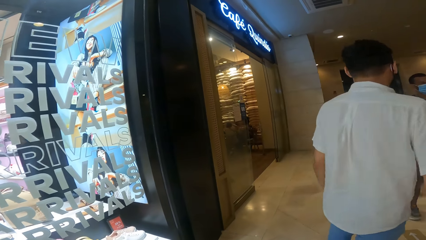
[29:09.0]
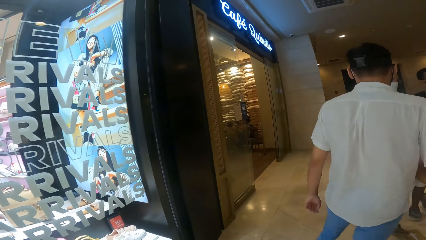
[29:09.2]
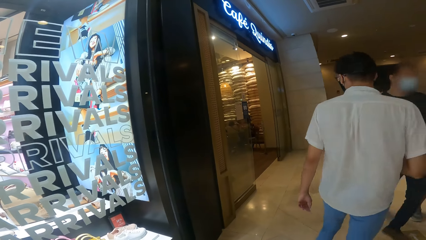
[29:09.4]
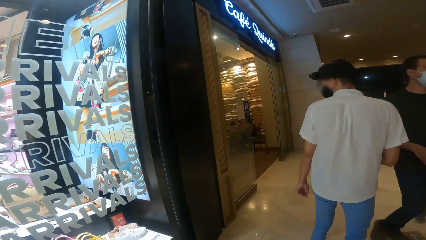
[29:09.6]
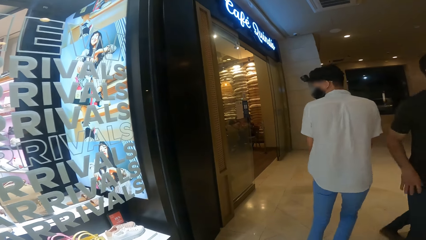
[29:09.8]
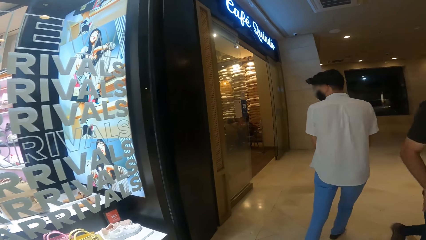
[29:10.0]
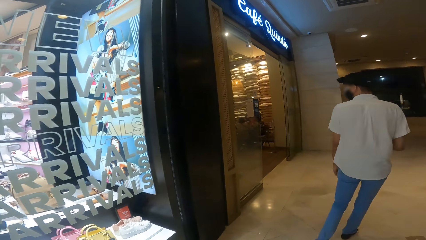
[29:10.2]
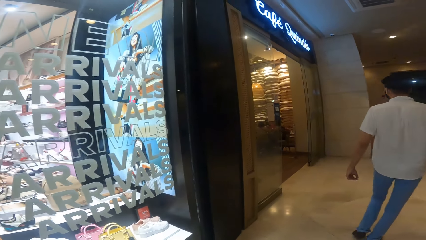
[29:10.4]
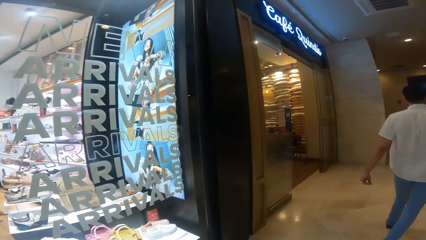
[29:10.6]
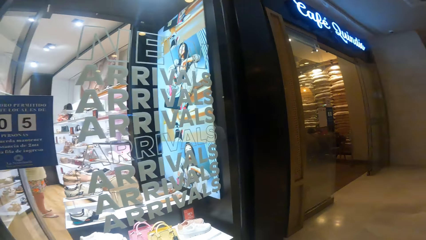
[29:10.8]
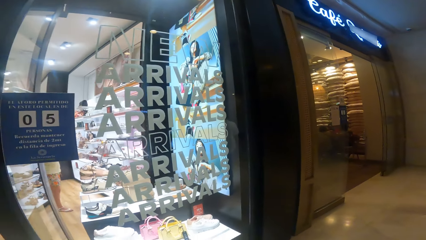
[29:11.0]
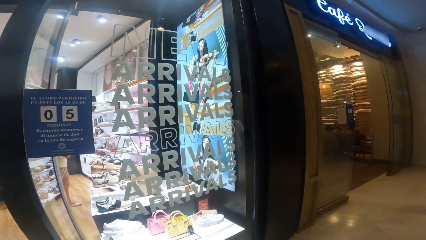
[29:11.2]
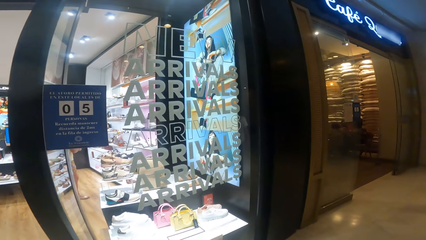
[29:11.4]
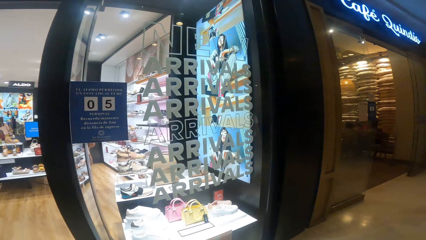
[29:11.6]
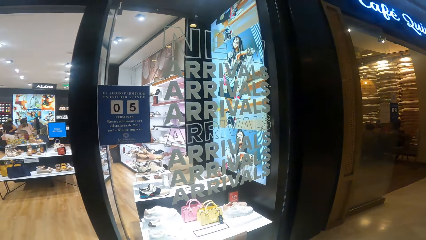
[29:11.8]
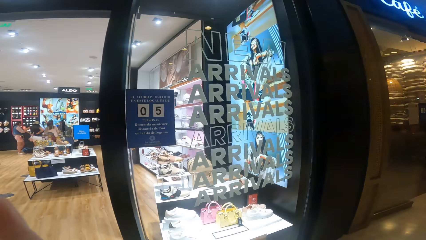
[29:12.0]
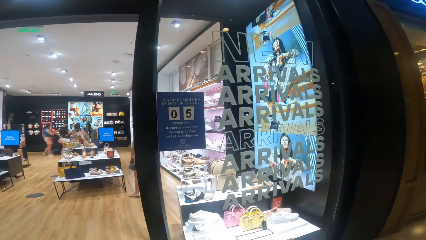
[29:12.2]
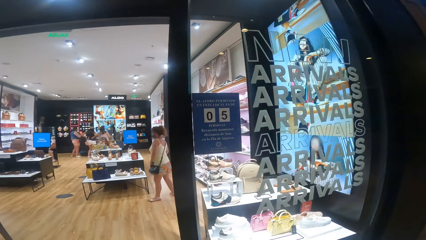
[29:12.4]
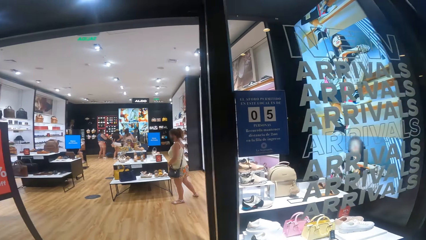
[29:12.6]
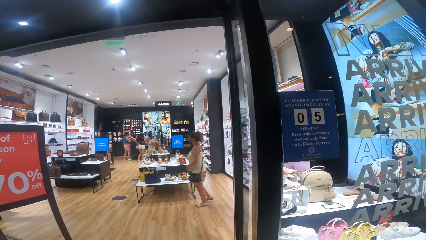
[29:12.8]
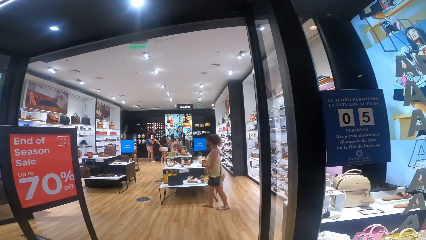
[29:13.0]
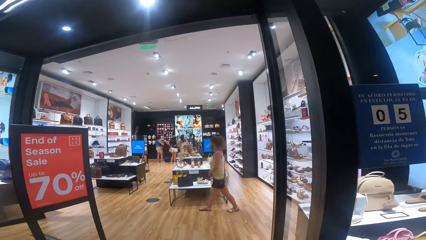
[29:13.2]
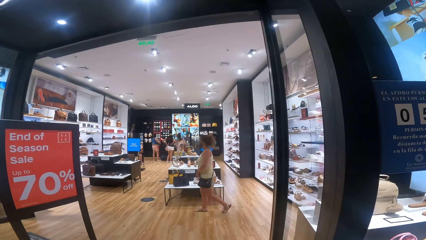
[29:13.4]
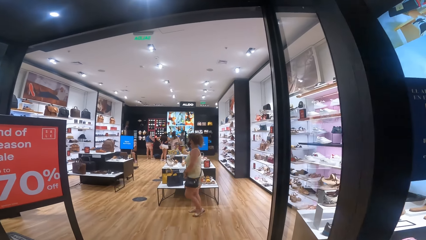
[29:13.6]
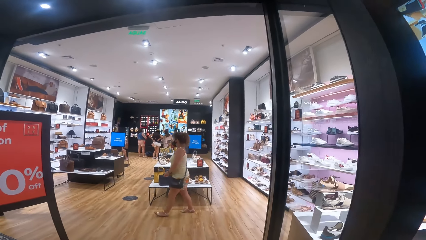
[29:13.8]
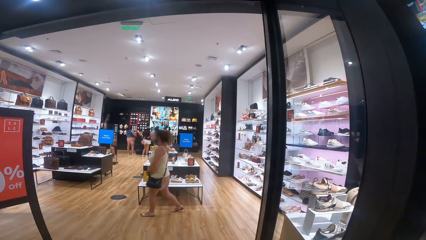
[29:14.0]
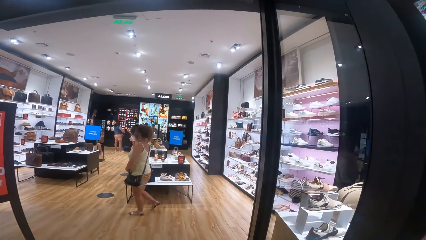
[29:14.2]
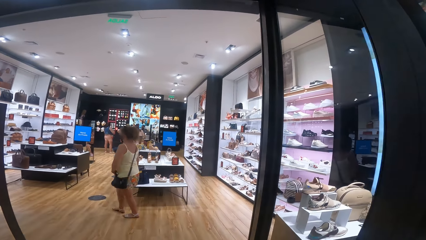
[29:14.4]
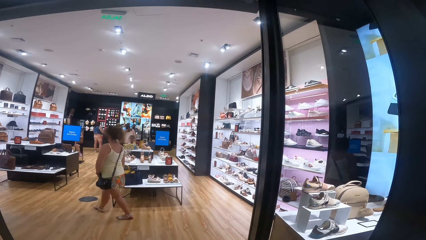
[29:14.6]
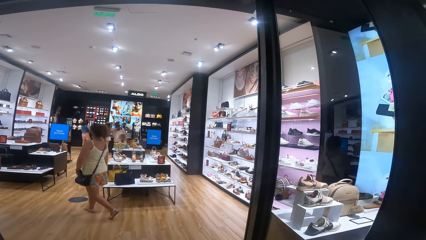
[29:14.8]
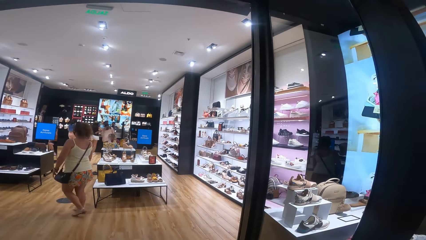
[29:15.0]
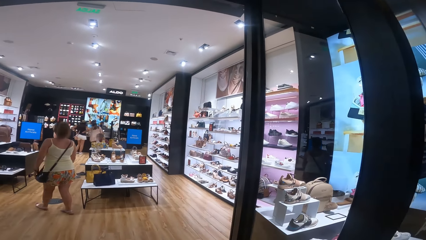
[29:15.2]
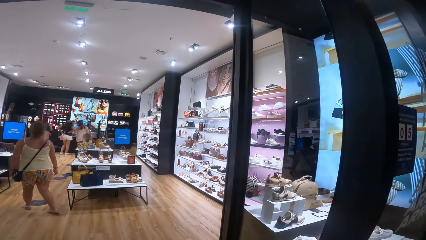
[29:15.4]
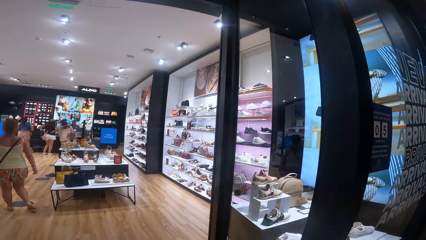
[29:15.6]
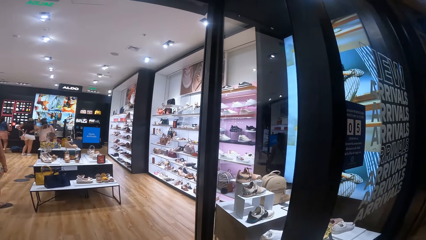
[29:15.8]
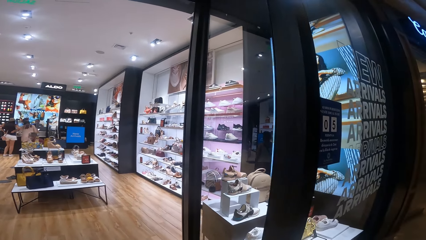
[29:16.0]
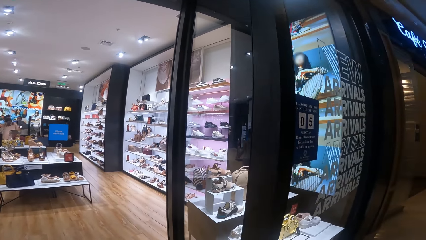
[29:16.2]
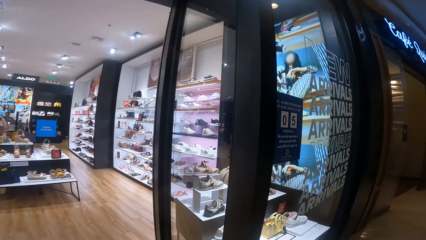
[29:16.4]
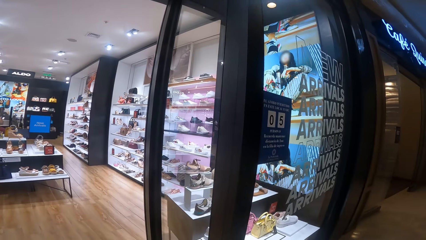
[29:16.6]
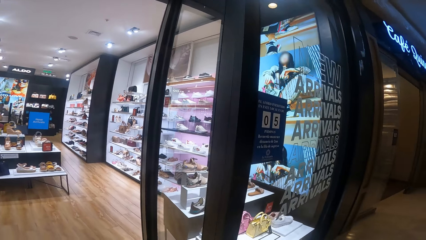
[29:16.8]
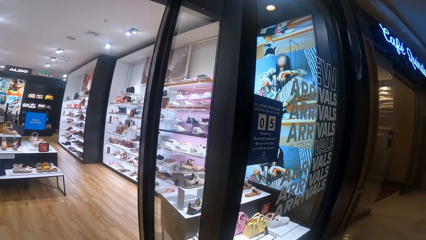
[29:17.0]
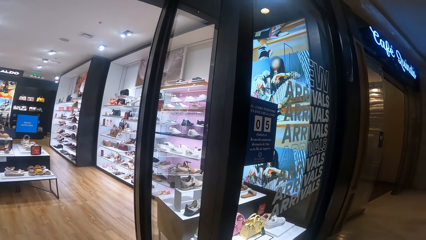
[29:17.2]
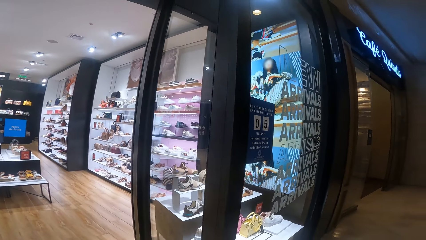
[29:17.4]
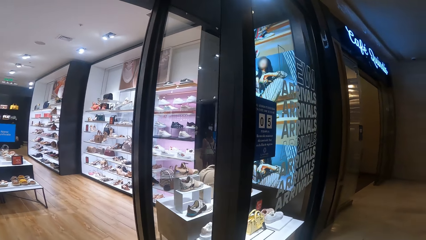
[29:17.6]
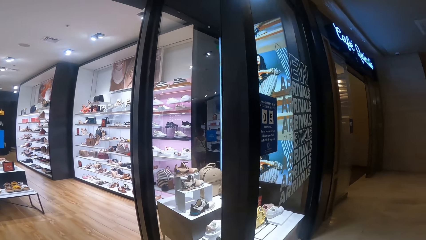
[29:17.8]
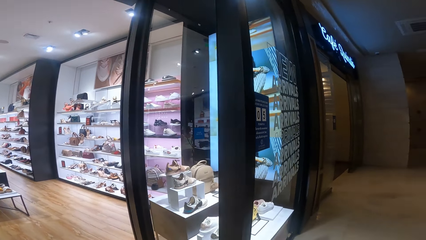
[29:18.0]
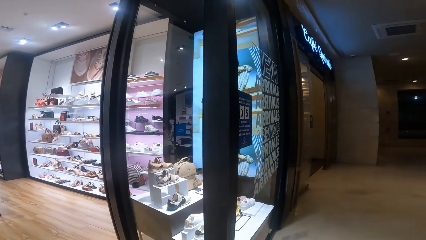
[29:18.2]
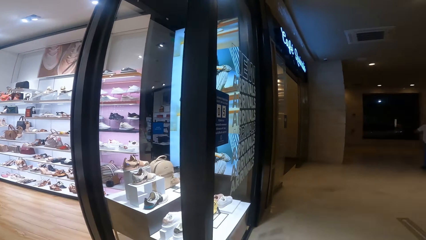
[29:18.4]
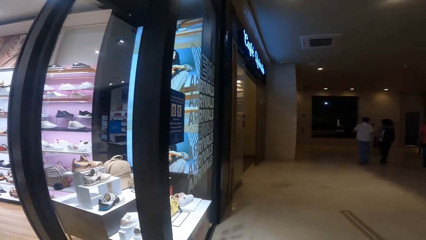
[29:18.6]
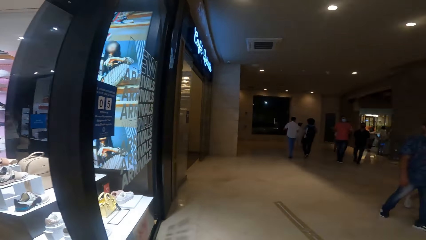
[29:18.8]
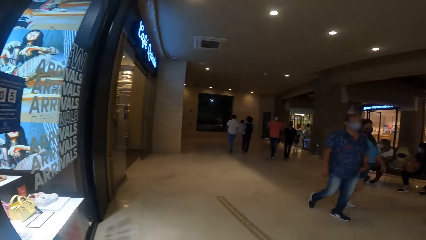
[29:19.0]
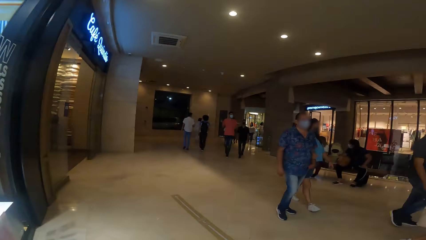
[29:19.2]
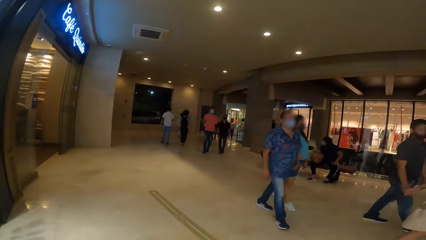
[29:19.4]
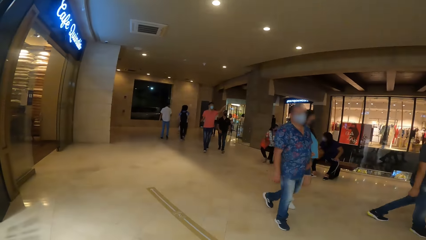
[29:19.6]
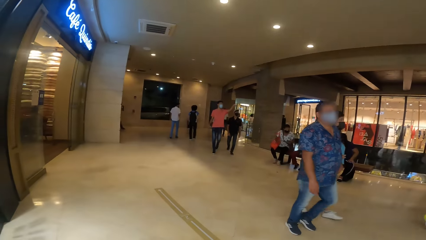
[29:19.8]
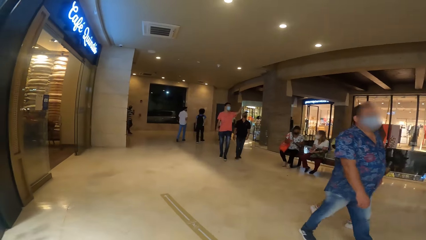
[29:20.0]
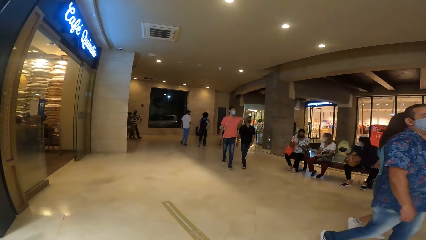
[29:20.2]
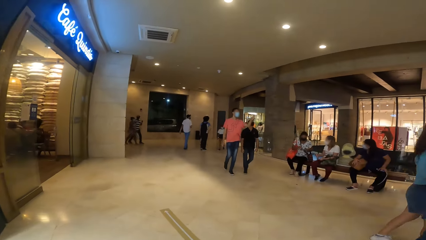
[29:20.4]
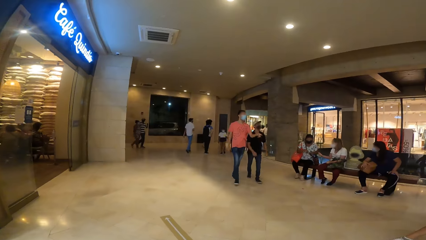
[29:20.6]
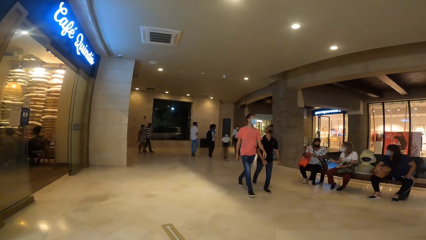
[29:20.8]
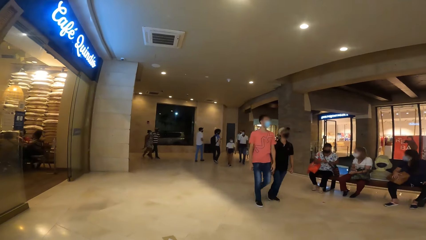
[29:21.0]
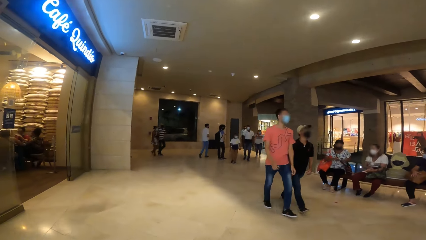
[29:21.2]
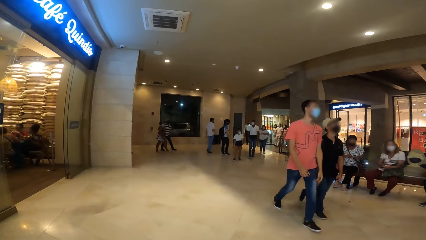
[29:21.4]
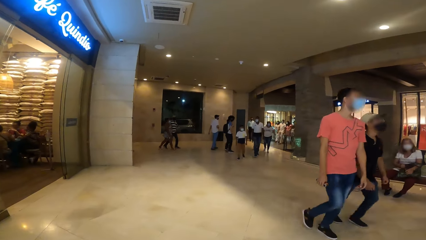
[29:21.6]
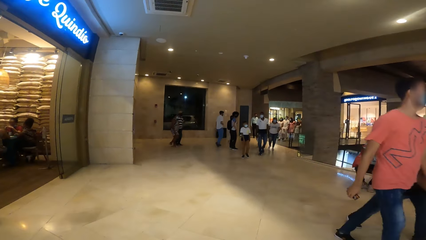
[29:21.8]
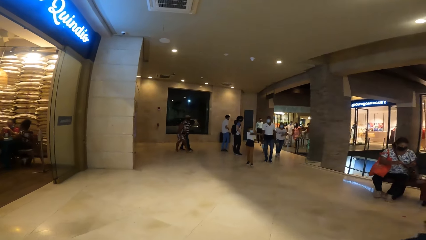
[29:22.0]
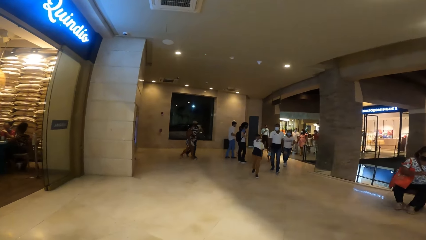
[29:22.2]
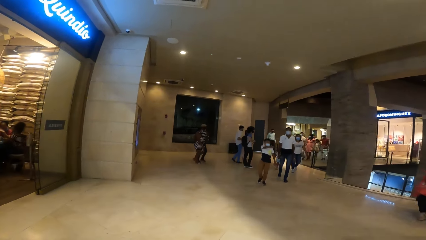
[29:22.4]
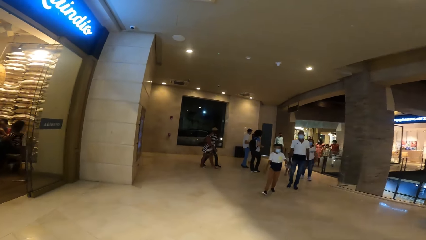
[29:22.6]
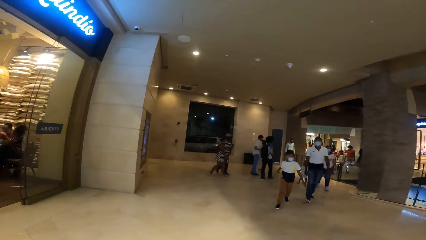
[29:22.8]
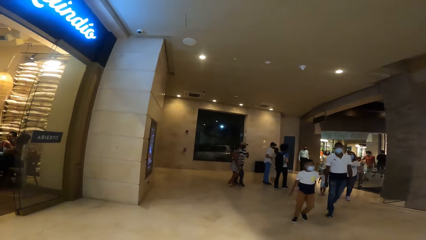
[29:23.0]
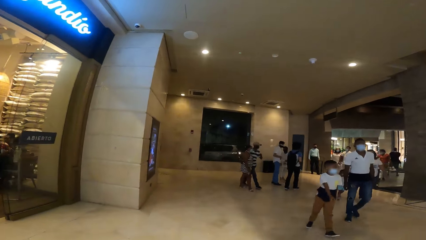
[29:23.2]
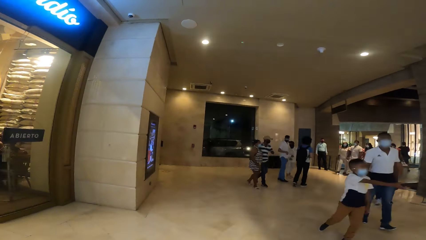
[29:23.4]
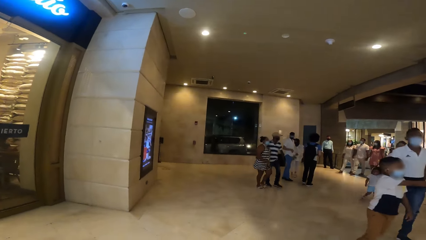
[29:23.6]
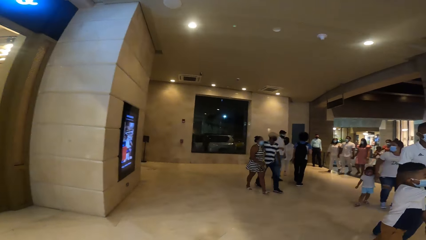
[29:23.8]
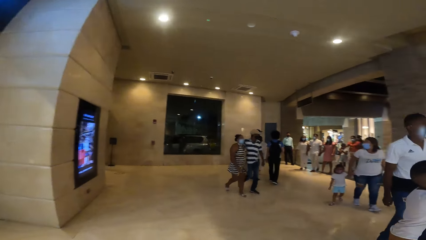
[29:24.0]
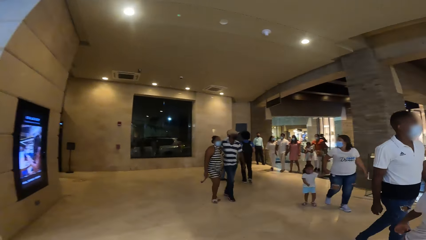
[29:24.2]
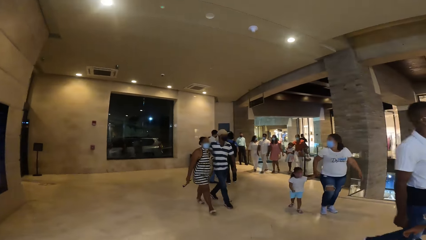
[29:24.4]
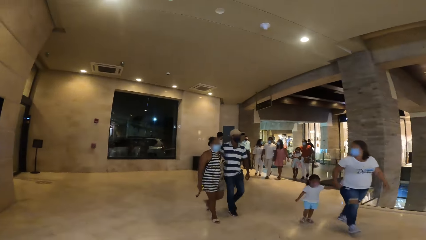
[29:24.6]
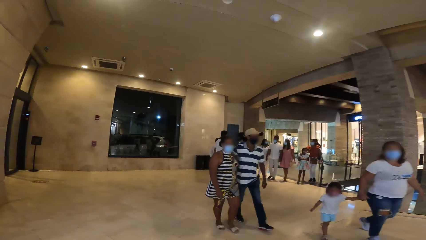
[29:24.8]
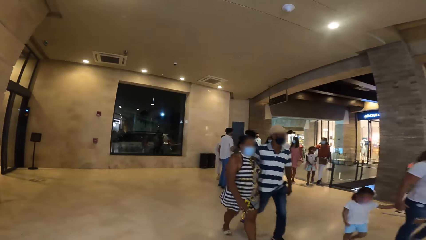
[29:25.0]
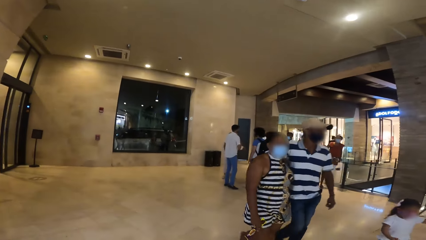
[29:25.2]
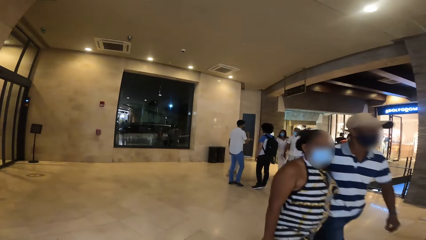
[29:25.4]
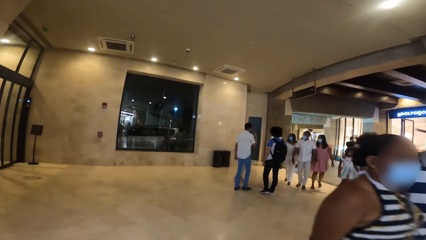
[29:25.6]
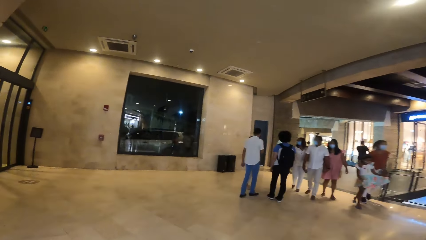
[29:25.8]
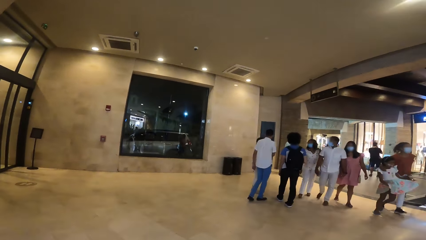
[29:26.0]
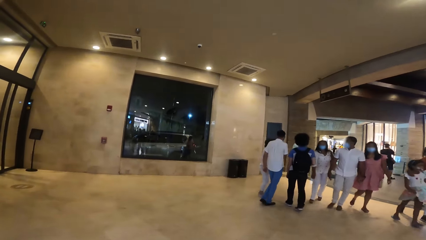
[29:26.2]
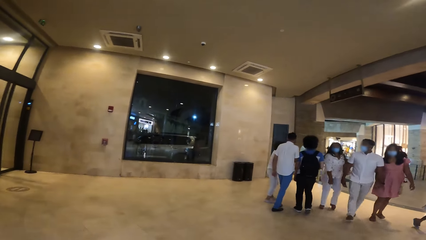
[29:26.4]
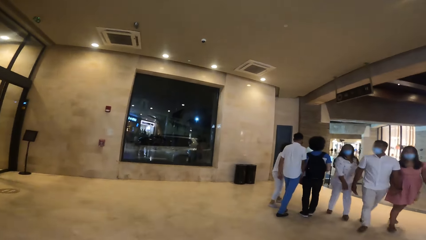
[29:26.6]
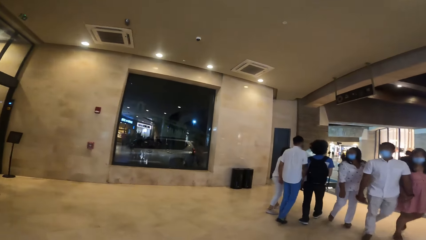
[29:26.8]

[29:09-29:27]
The camera wearer looks at a store. They look around. They walk on the corridor.
